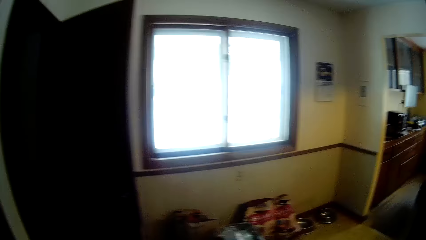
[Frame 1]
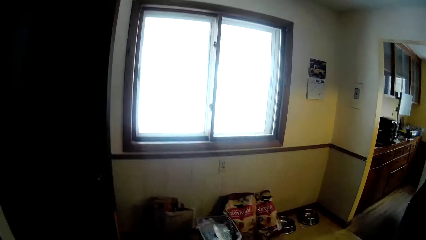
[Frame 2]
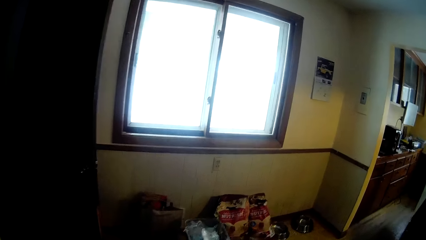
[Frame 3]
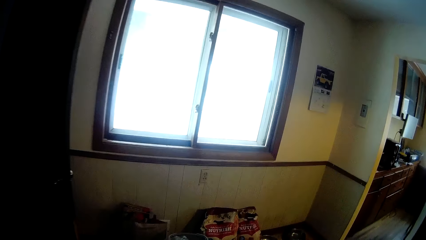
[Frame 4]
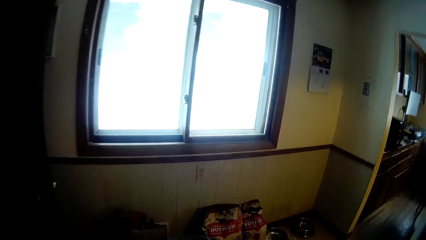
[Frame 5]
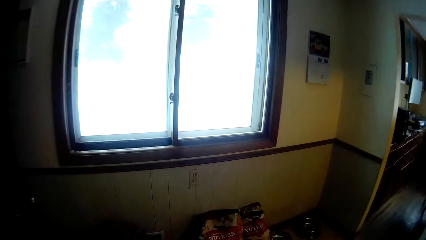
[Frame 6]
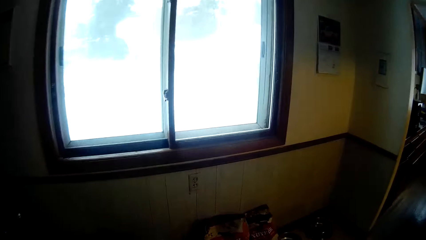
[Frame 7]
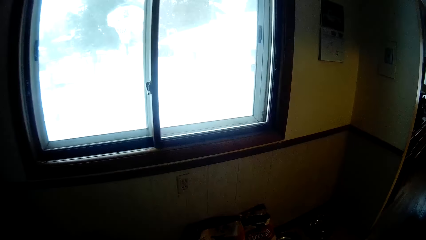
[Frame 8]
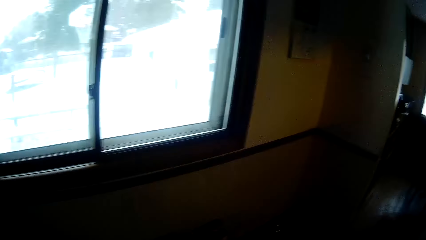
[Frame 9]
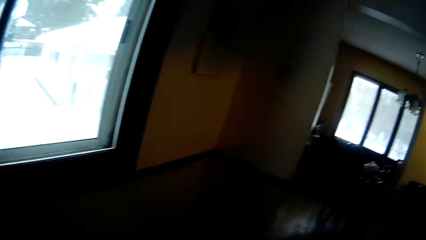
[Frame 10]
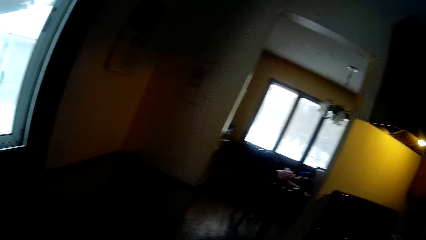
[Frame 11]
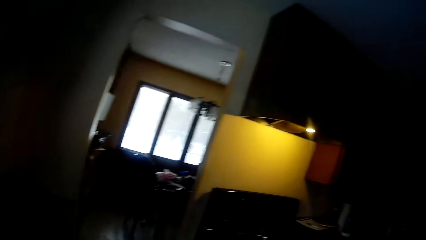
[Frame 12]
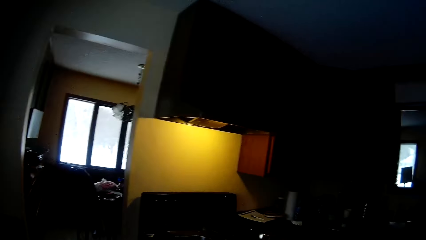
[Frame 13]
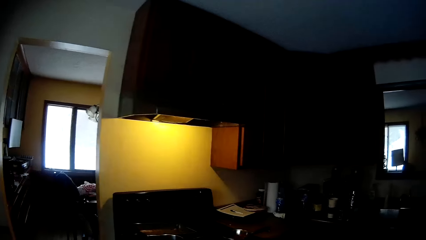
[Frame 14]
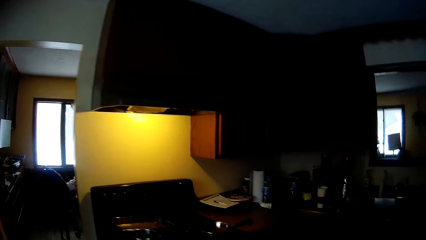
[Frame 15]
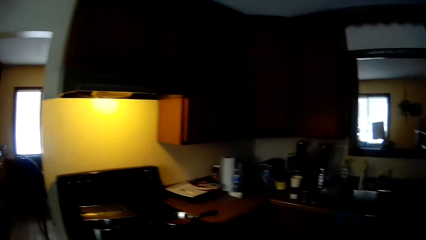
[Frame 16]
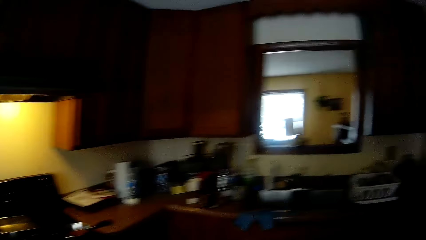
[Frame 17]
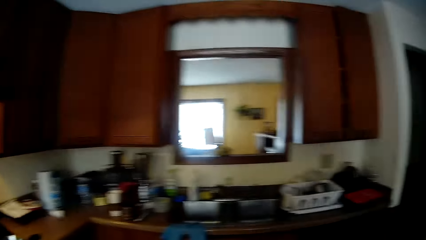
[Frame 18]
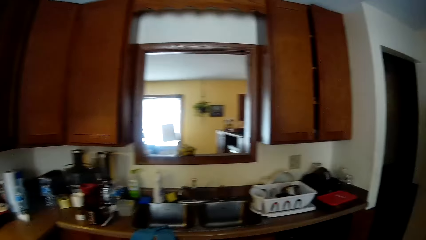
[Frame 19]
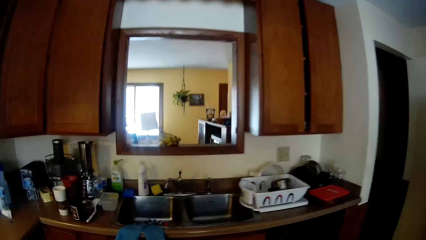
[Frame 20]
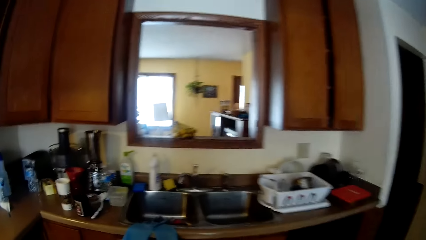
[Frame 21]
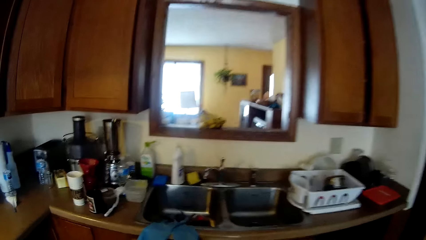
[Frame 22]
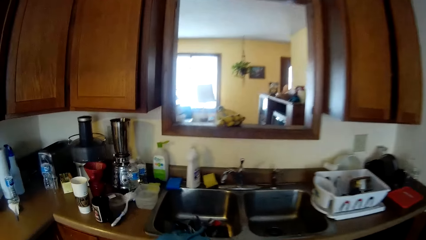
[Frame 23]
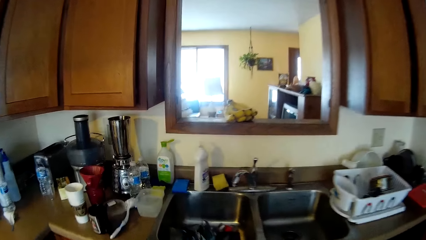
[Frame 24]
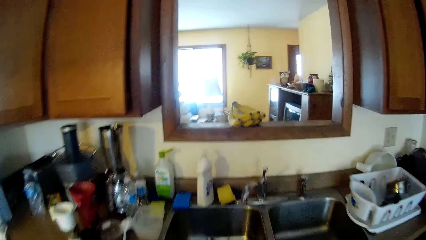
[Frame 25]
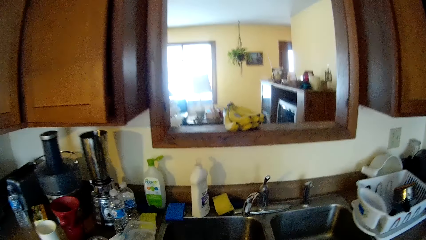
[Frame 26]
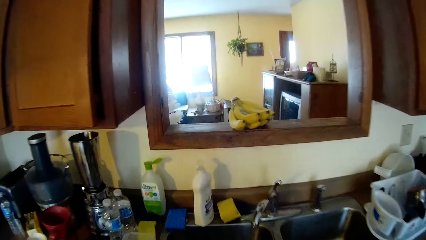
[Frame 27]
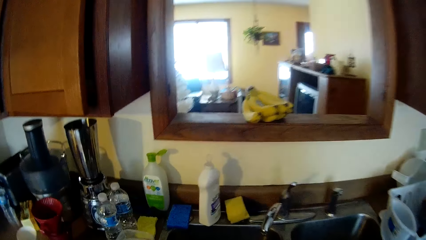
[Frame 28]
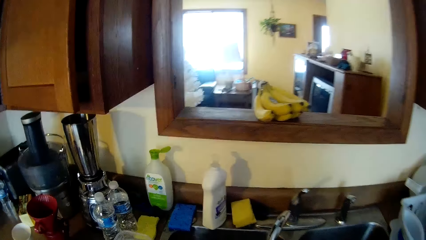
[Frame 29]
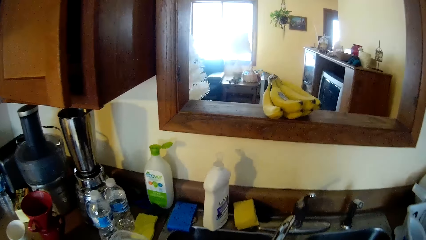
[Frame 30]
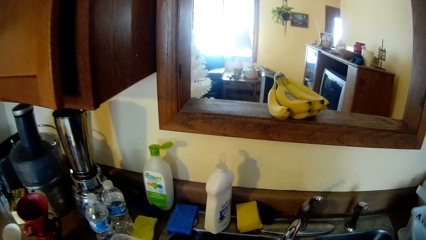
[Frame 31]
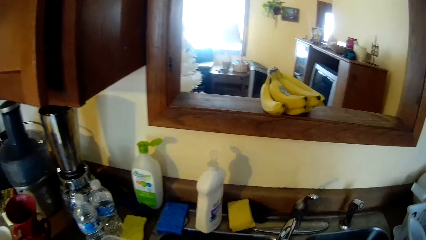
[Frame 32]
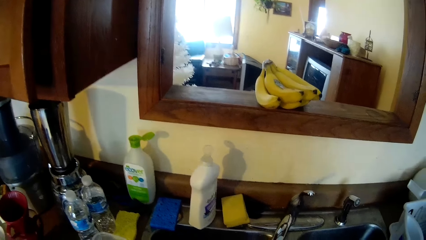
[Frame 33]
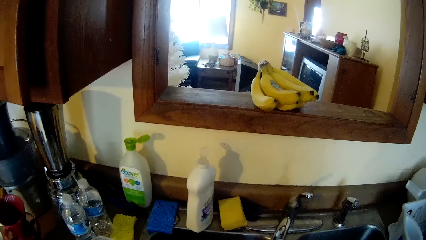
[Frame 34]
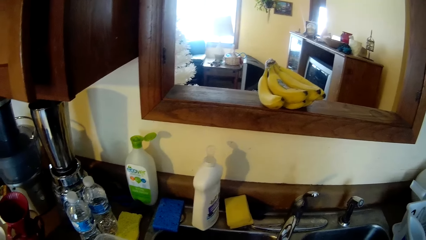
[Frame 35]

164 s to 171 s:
The camera wearer walks around. They walk to the kitchen sink.

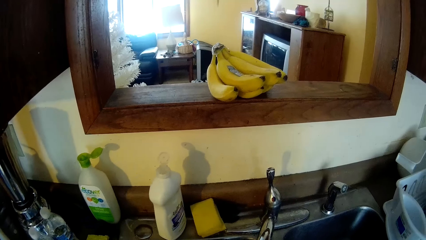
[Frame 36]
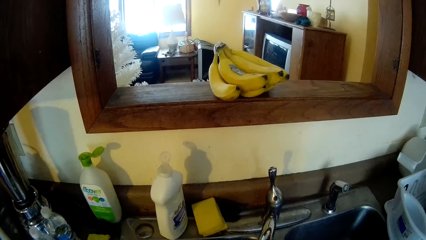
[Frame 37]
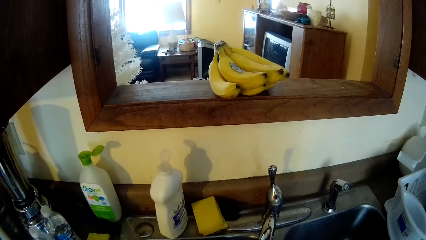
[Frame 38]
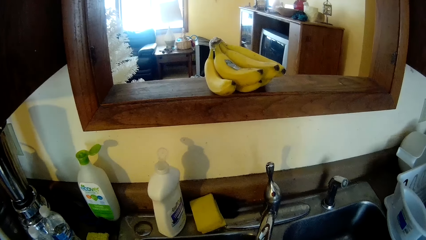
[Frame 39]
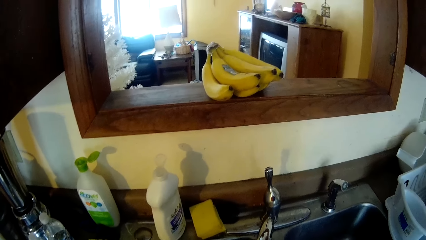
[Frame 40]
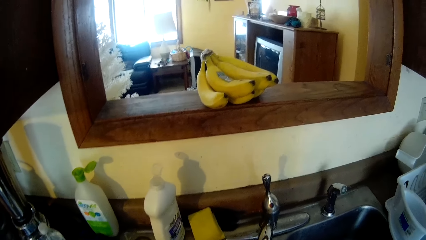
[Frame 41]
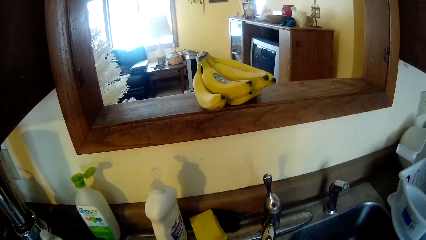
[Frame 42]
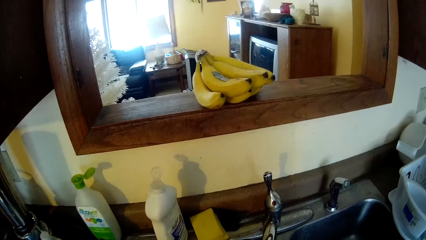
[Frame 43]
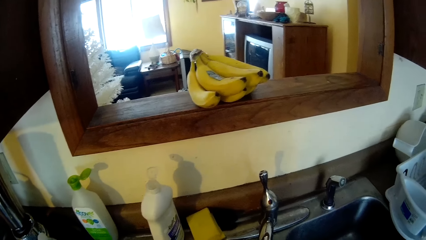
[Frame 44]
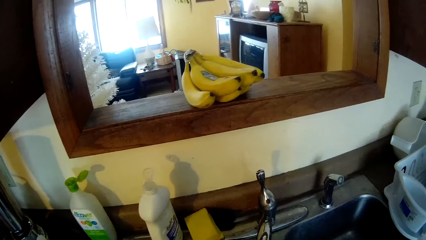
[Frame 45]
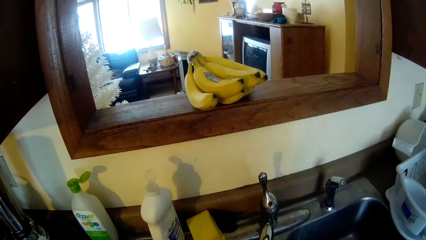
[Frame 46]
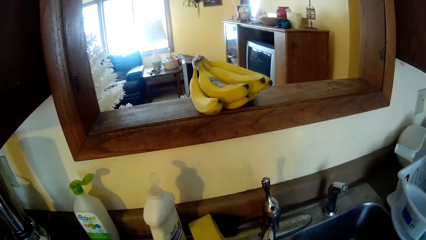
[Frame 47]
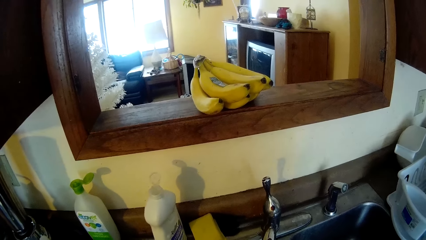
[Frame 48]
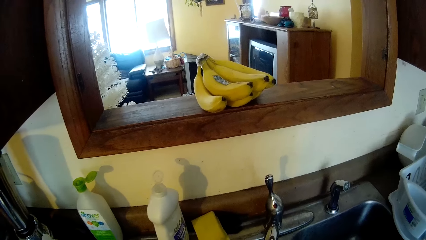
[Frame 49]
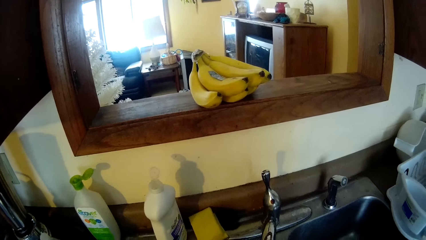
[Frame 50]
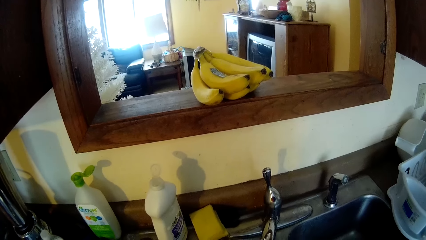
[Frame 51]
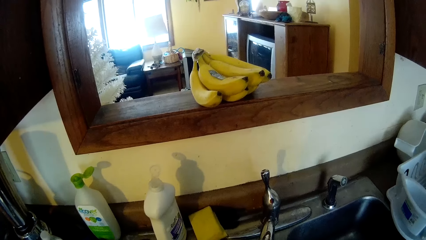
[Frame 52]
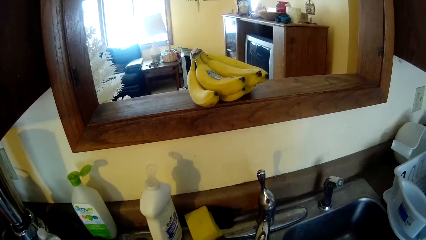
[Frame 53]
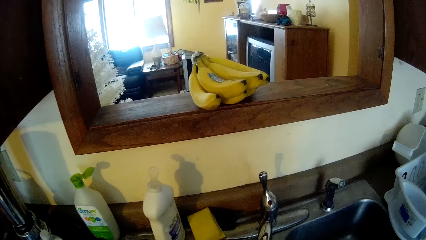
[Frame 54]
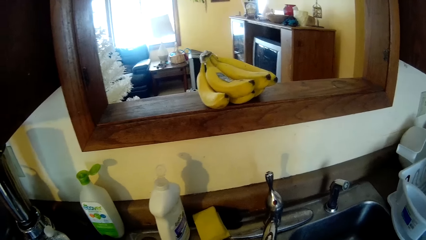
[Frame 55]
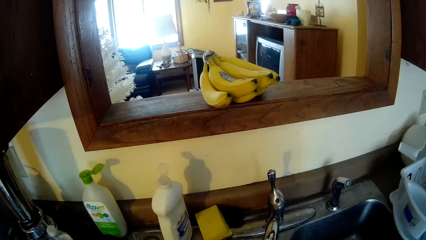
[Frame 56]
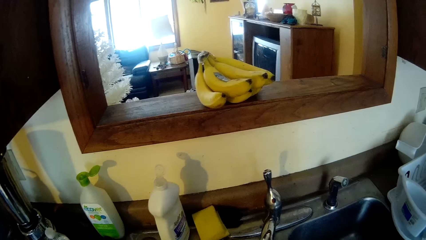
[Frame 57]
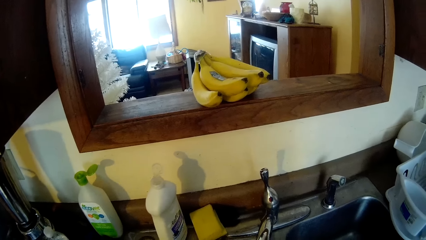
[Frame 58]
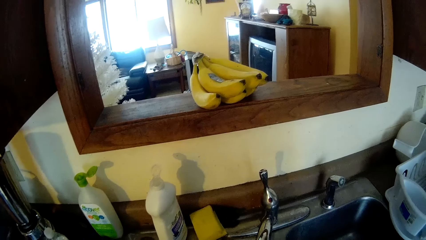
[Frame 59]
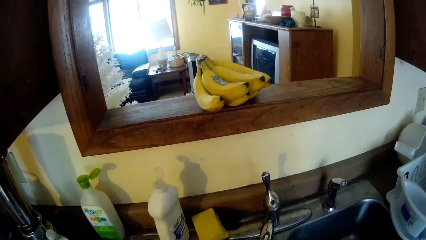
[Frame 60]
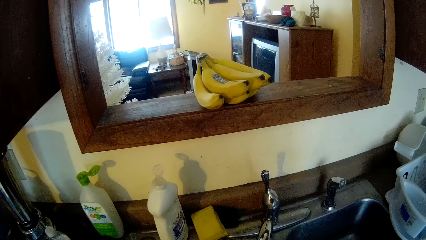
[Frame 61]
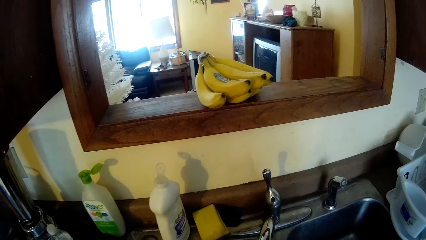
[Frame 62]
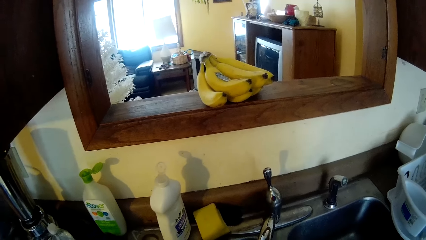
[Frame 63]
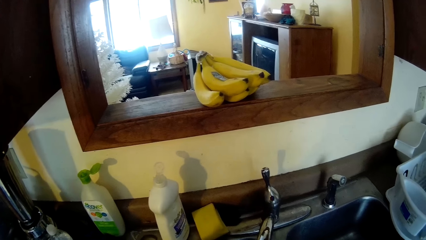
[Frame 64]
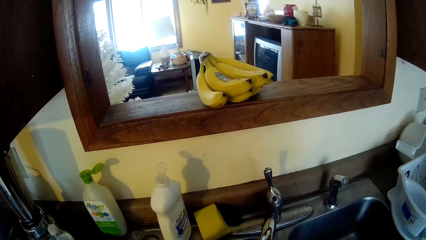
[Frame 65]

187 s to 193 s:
The camera wearer looks around.

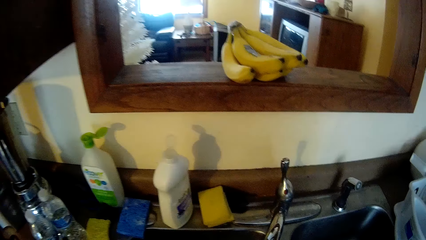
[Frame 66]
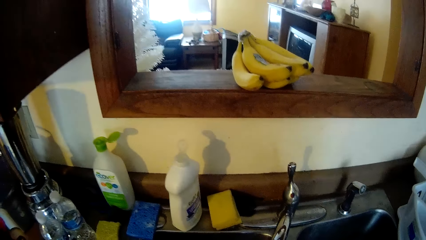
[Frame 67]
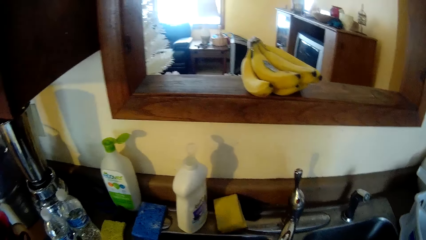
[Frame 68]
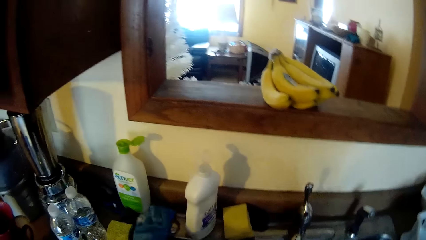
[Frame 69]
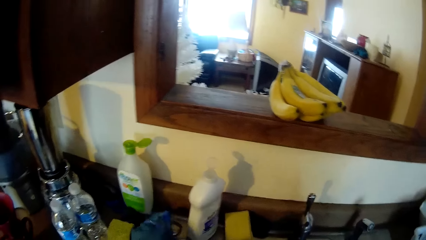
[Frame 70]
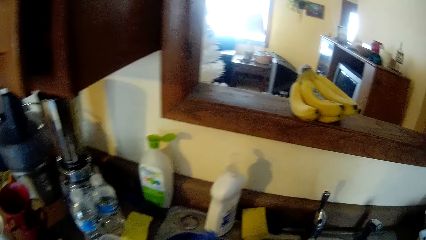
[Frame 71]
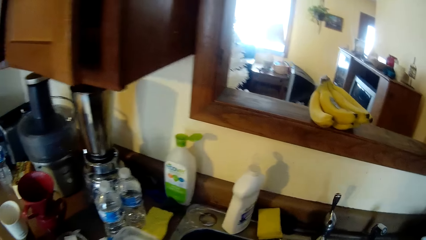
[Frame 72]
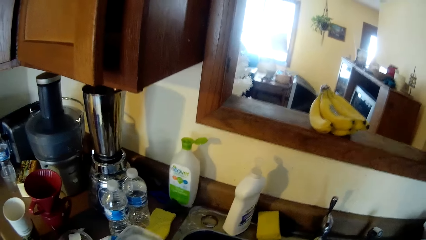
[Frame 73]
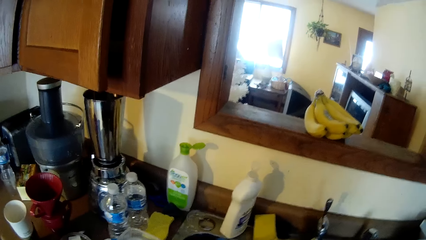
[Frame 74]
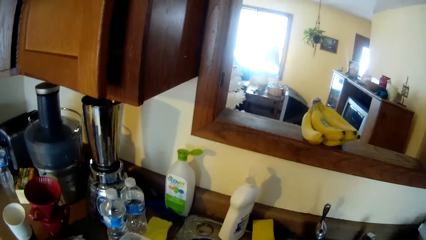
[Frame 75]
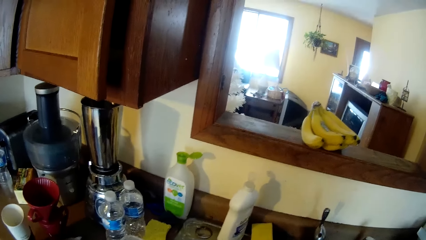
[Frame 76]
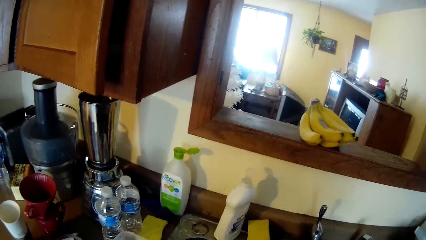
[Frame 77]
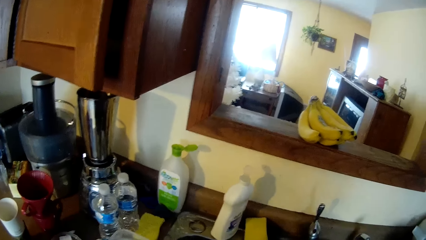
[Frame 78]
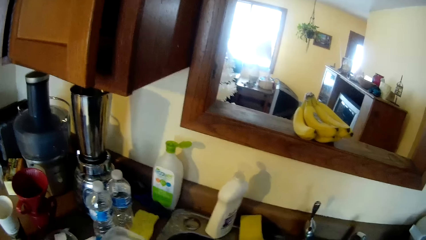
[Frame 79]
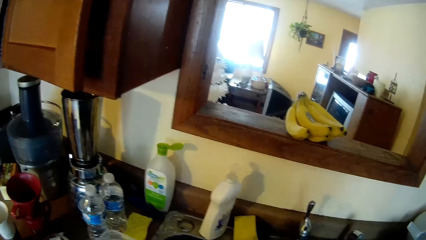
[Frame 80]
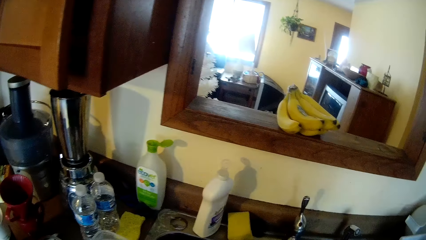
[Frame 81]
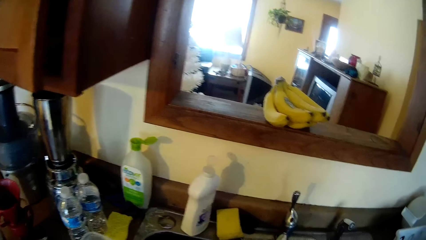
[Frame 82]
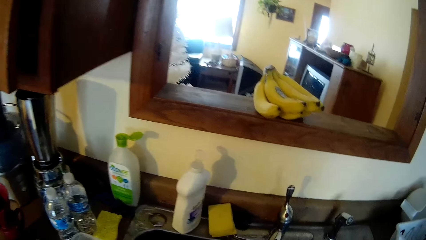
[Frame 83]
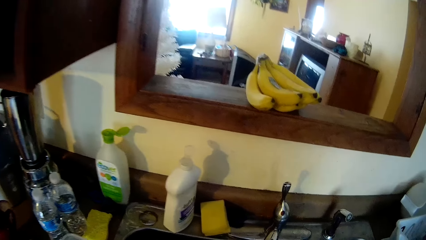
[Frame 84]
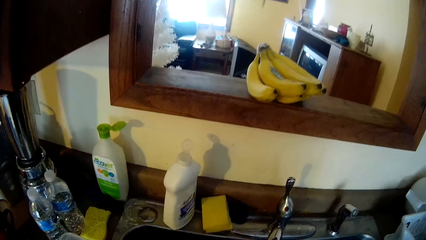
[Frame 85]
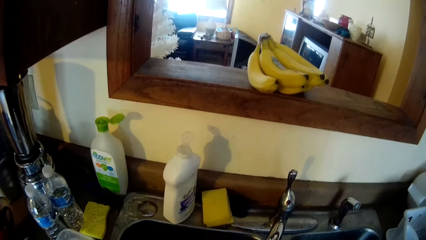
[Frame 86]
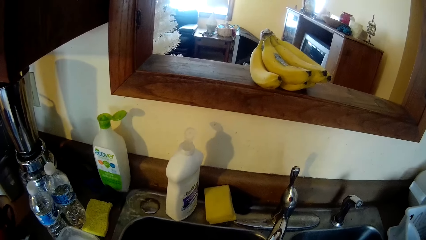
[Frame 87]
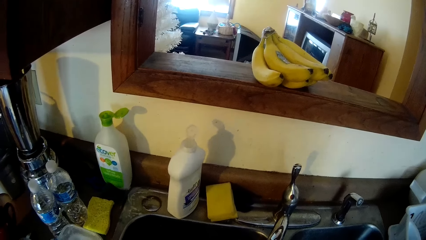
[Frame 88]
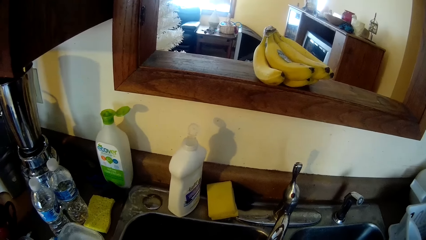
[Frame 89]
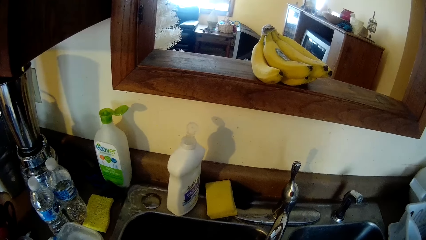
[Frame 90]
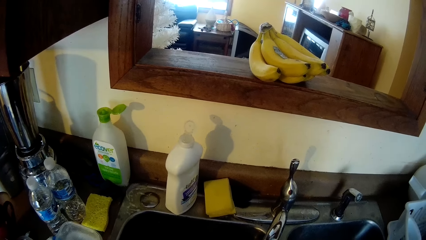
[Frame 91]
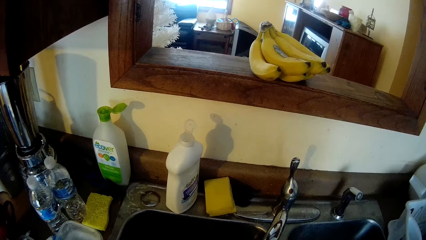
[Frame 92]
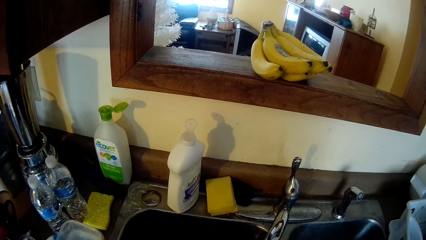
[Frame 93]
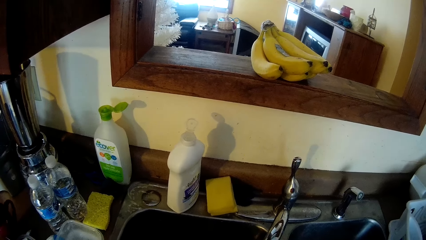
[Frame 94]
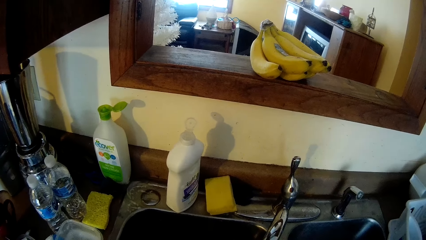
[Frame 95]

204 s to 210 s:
The camera wearer picks up the sponge from the kitchen sink with her left hand.
